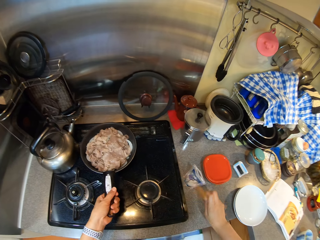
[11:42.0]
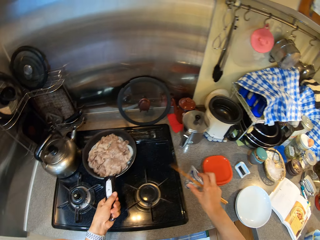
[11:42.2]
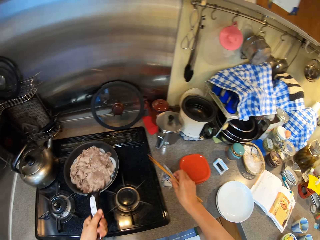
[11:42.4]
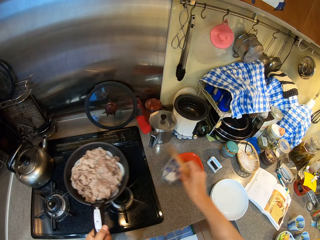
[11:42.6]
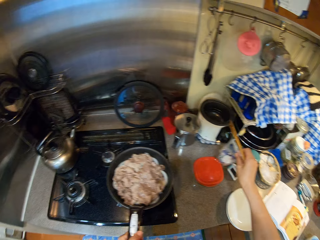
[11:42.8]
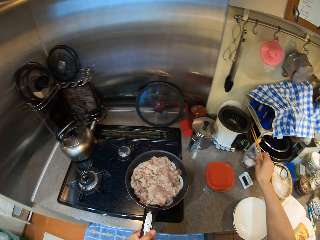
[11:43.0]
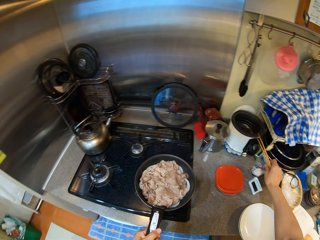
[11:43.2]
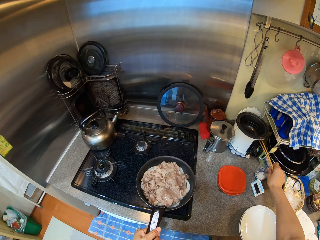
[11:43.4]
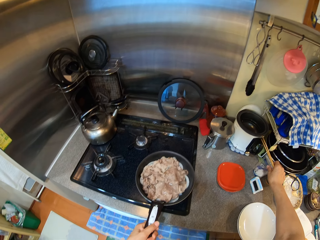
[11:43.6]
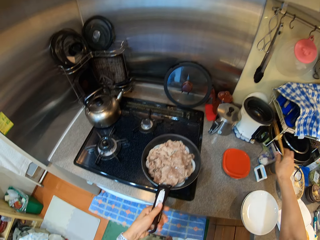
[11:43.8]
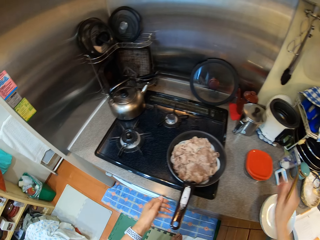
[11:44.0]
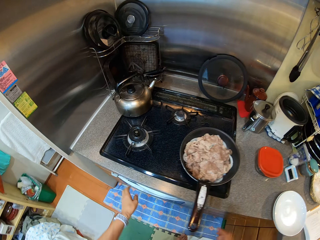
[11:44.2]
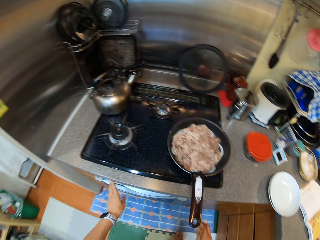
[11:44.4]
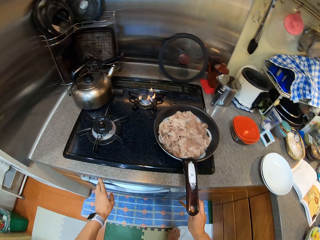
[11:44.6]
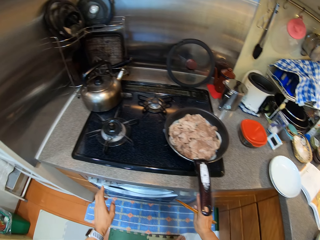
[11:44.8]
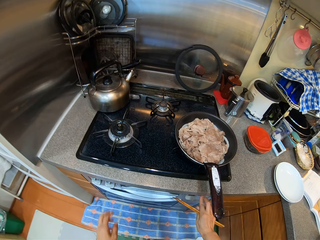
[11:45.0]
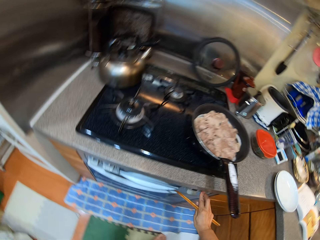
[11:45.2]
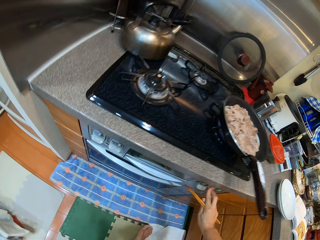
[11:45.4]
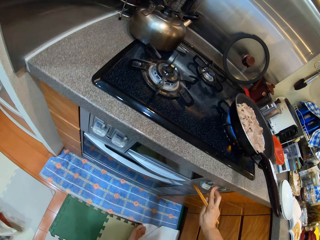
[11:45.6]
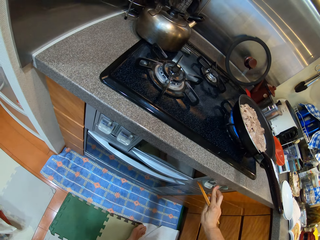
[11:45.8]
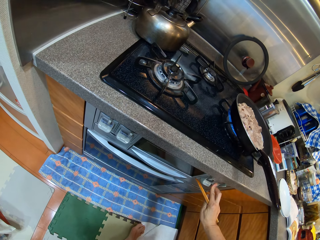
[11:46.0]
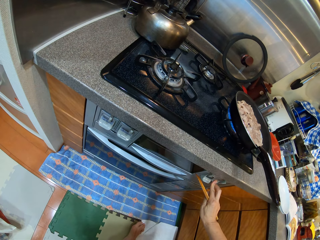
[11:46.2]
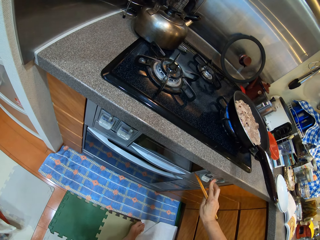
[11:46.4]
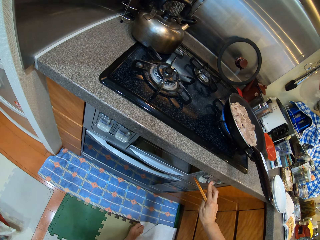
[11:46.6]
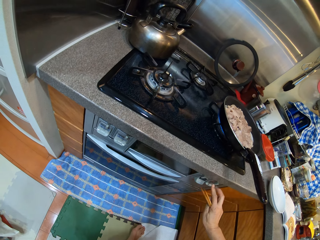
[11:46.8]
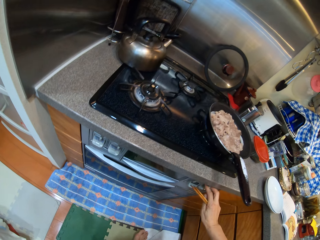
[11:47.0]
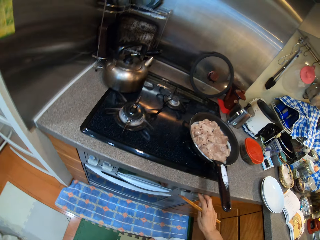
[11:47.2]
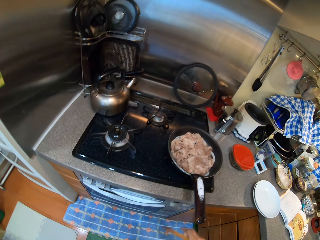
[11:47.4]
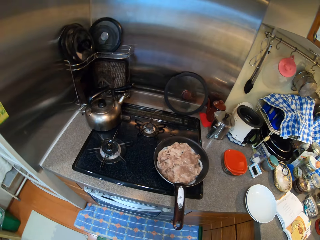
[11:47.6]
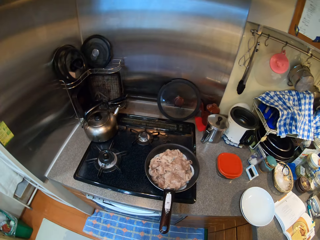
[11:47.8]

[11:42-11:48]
The camera wearer takes chopsticks. They hold the pan. They move the sachet on the counter top. They take the salt. They put the salt on the cabinet. They put the pan on the gas cooker. They put the gas cooker on.
